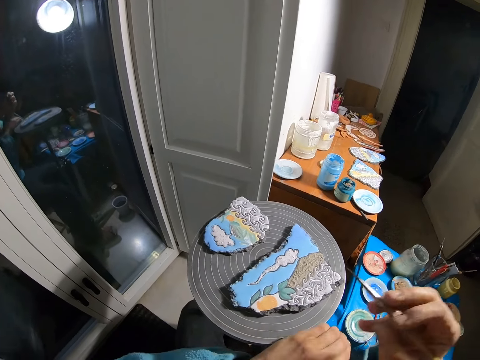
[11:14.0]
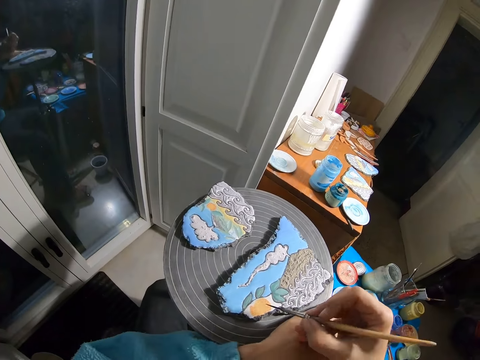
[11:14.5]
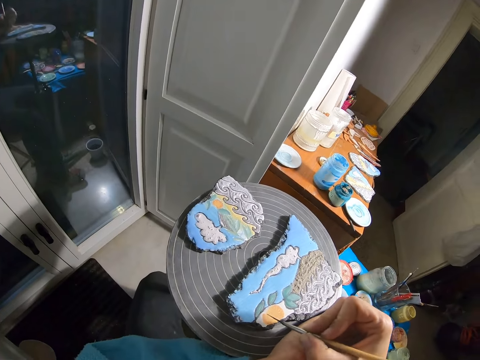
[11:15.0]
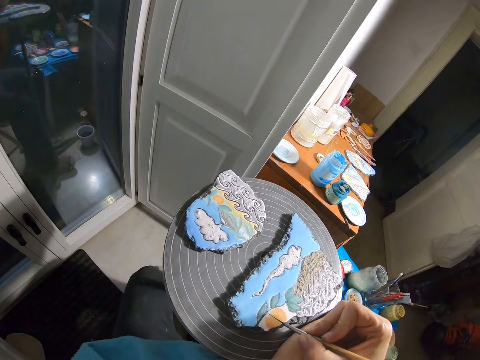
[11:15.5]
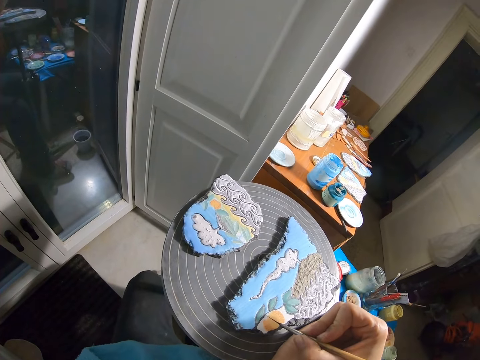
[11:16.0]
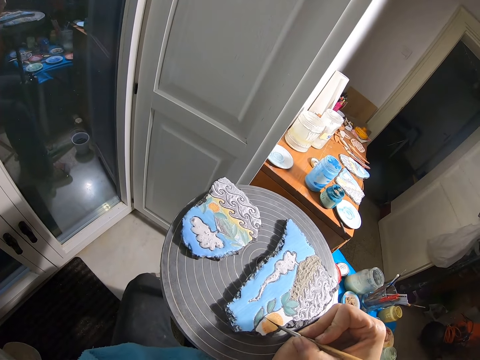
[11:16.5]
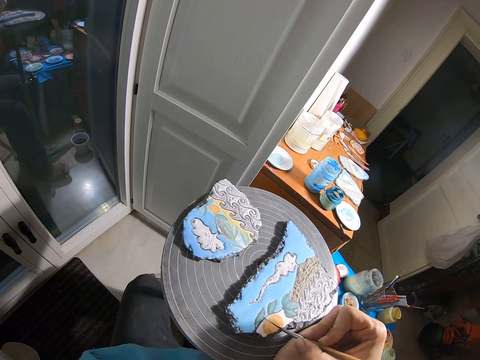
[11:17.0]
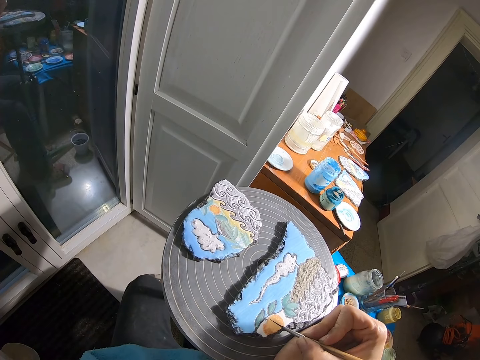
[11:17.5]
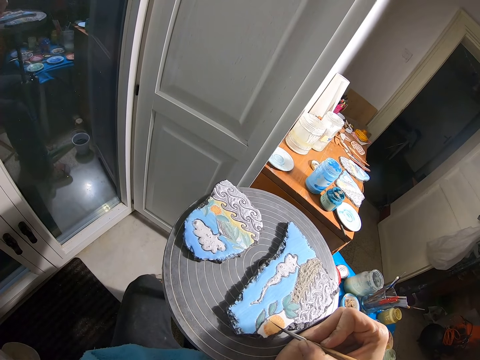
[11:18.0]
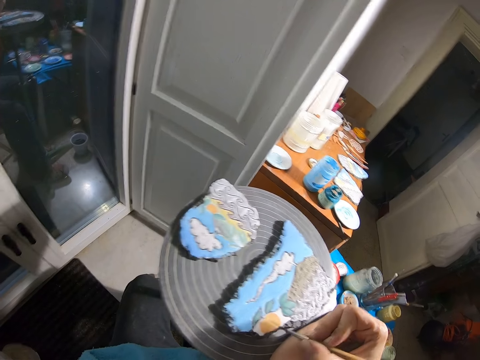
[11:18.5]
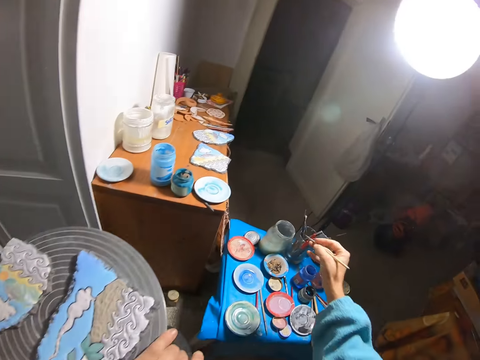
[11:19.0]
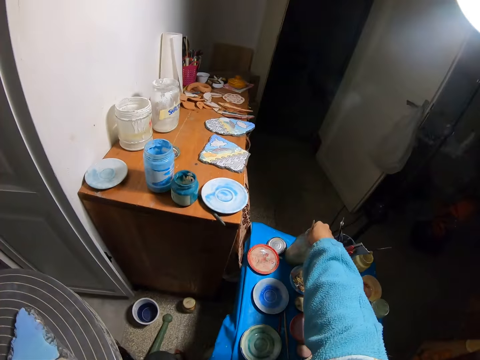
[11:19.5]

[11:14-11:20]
The camera wearer paints the stone on the chair with the paintbrush in his right hand.

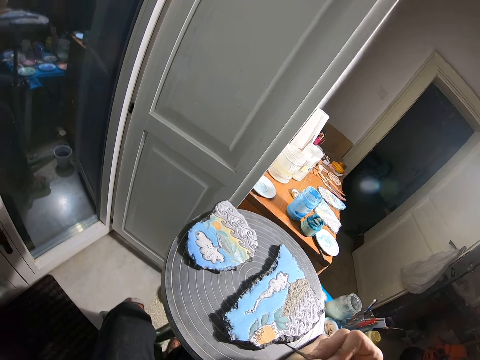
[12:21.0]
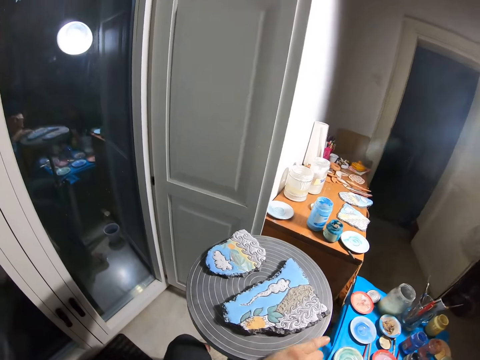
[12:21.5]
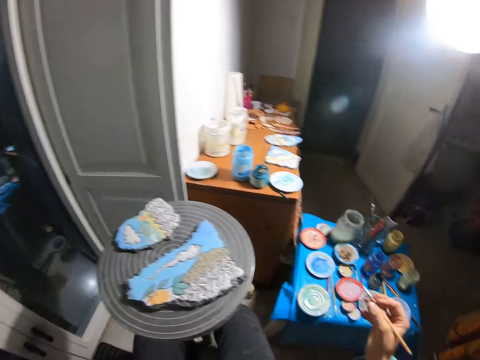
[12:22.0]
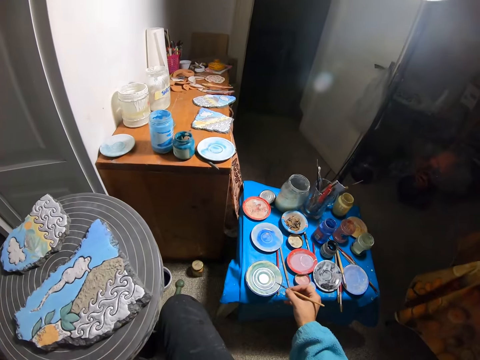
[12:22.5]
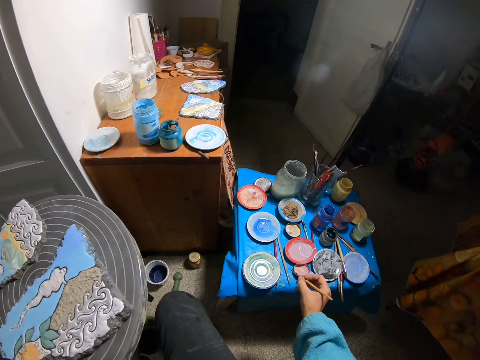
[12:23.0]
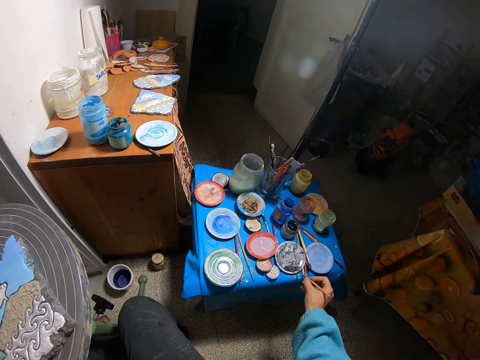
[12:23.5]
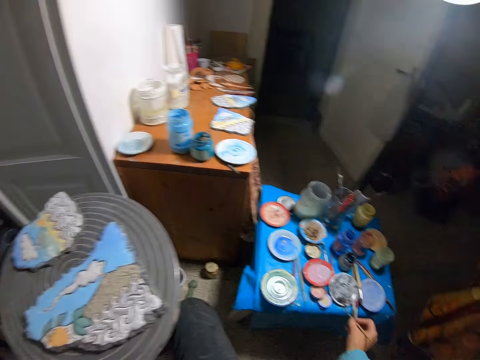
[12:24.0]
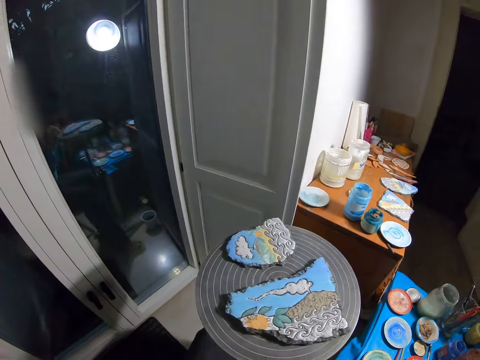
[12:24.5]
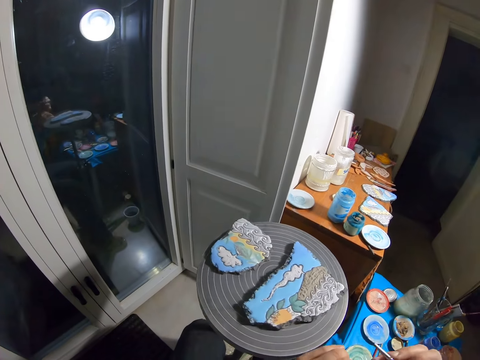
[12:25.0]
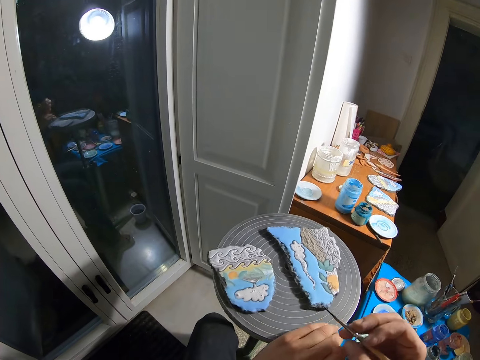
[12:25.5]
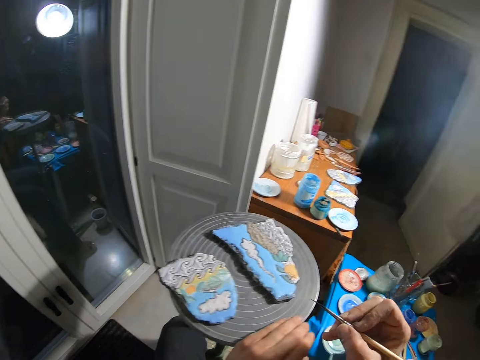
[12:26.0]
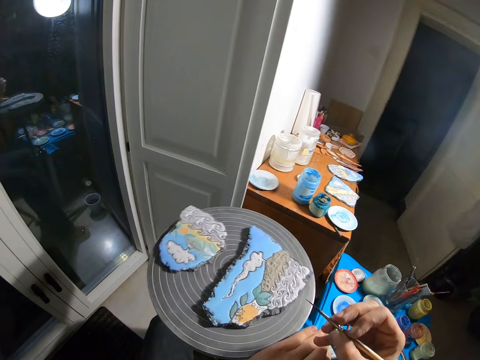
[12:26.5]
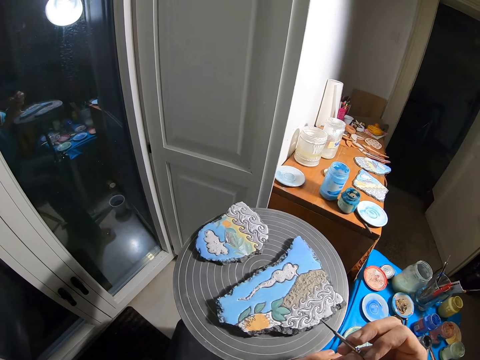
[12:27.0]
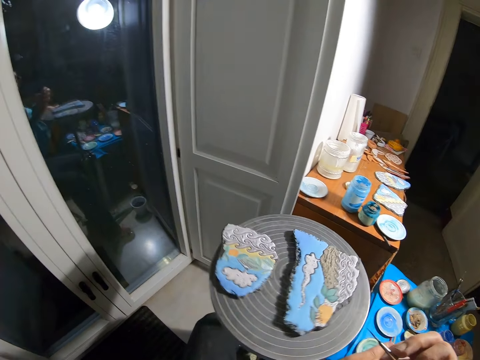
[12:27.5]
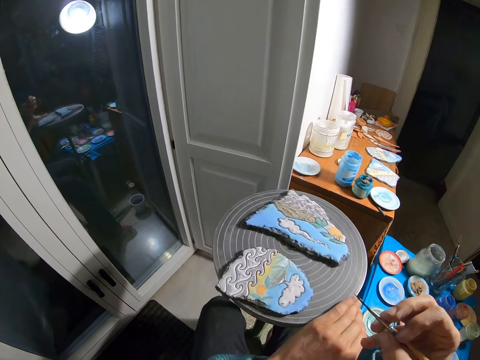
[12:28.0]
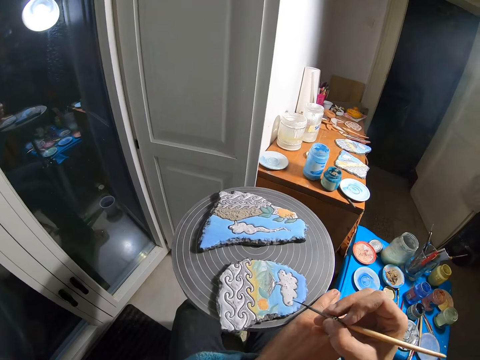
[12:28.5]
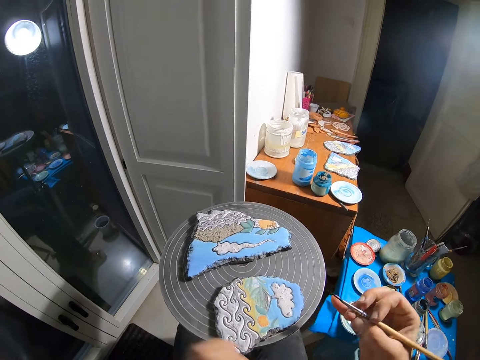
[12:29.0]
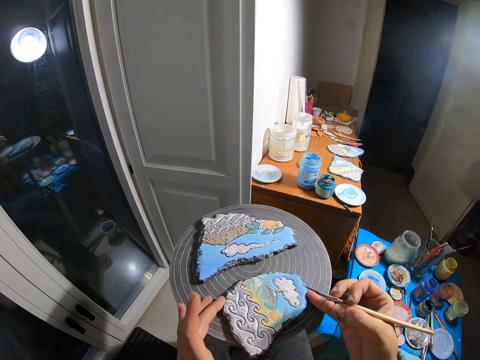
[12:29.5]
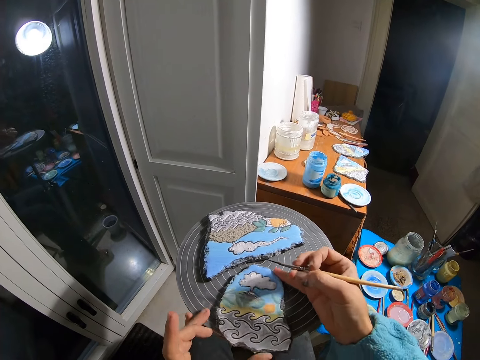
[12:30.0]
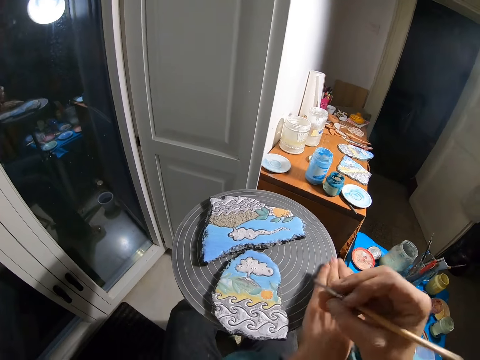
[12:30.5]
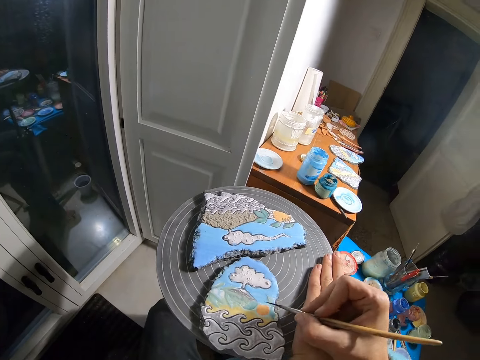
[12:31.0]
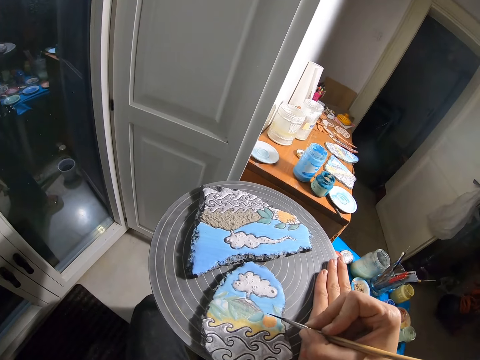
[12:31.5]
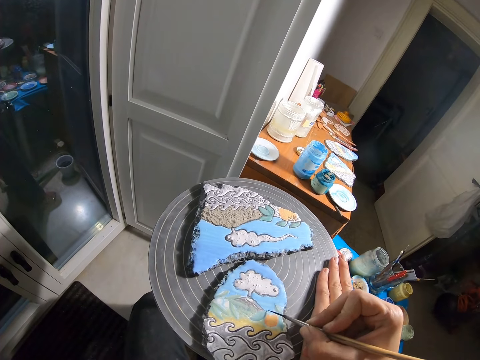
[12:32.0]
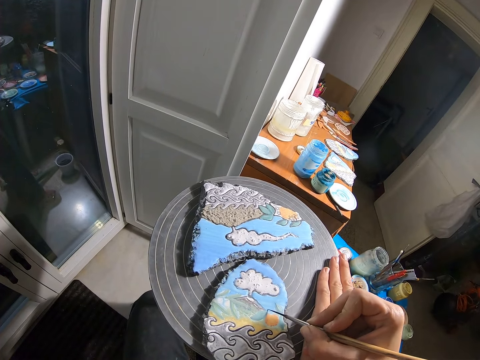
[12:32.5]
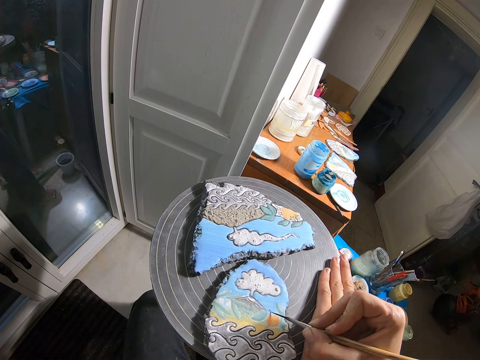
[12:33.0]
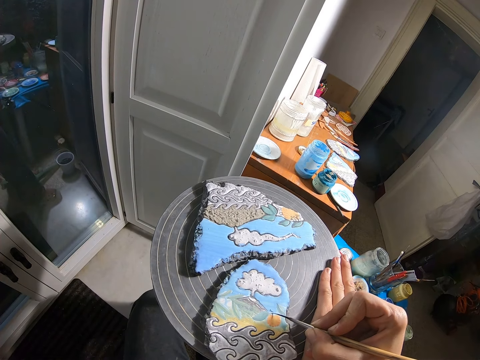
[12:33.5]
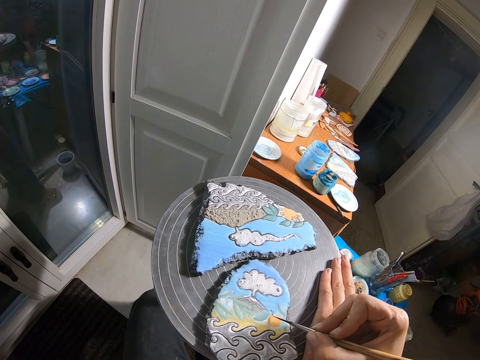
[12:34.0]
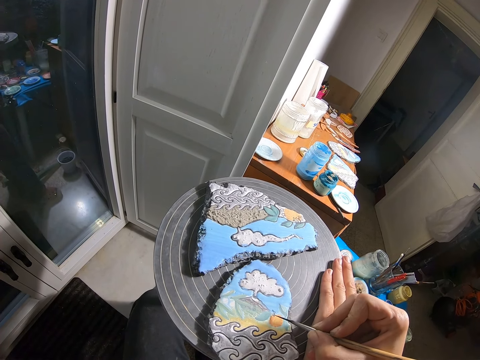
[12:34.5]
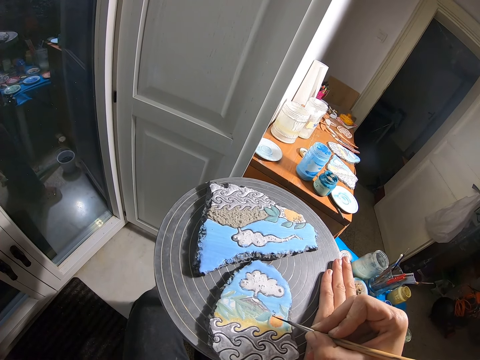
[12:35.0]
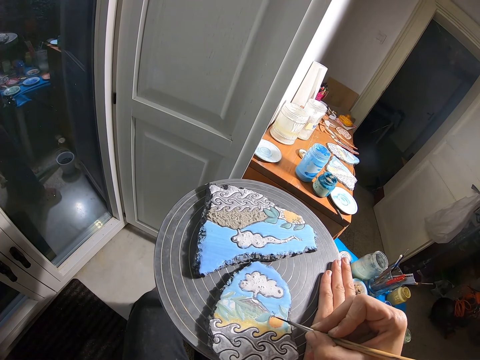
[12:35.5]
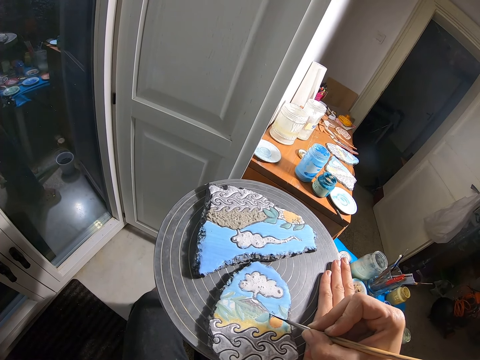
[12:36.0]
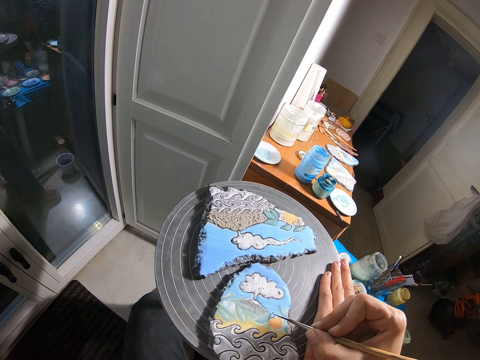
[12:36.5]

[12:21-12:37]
The camera wearer brushes the plate with the paintbrush in his right hand. He turns the chair with his left hand. He adjusts the stone on the table with both hands. He paints the stone on the chair with the paintbrush in his right hand.

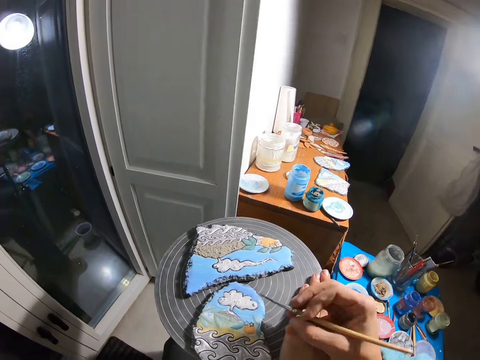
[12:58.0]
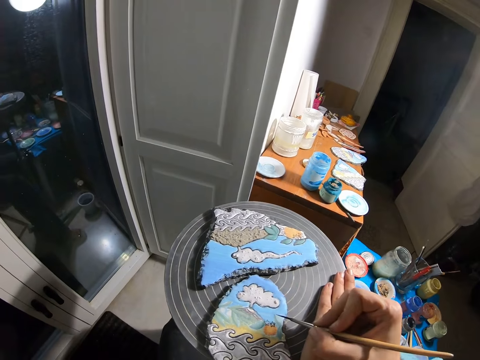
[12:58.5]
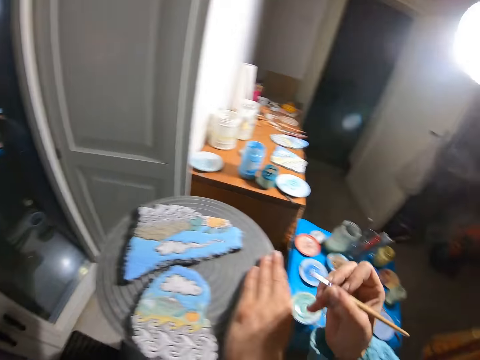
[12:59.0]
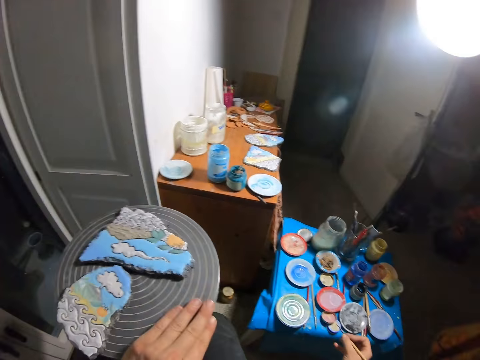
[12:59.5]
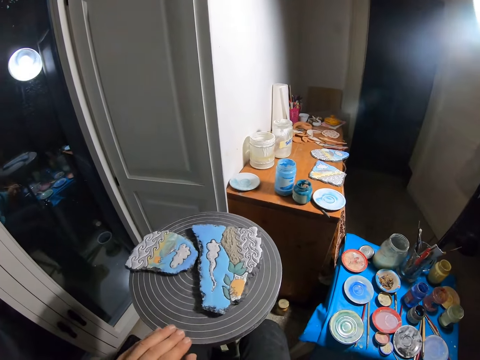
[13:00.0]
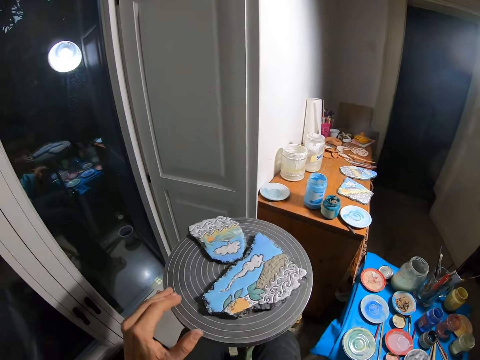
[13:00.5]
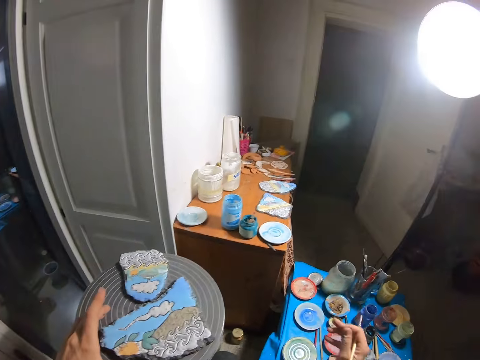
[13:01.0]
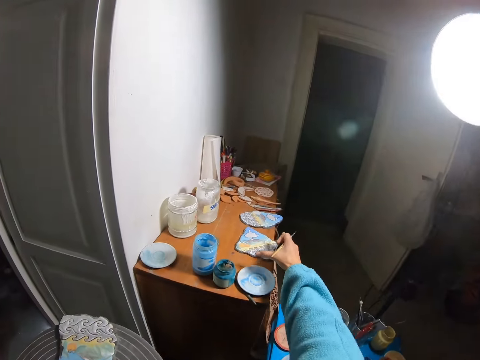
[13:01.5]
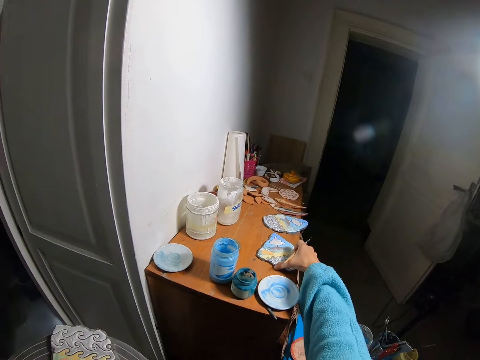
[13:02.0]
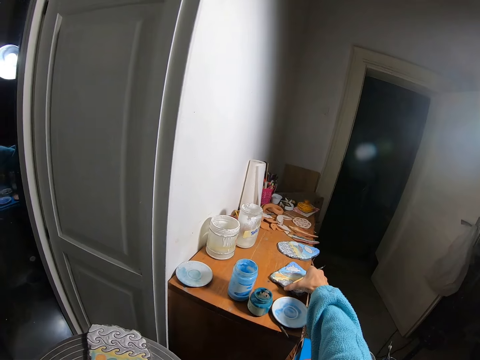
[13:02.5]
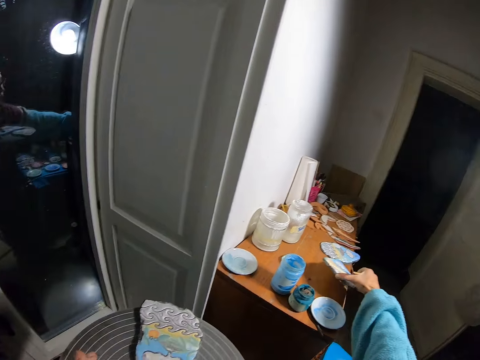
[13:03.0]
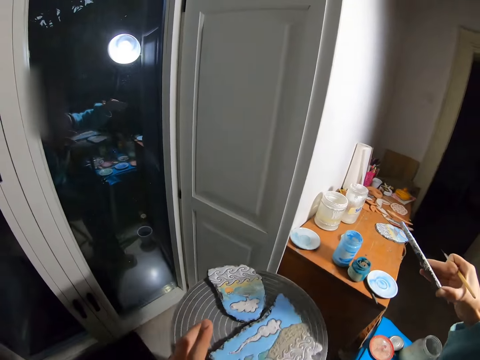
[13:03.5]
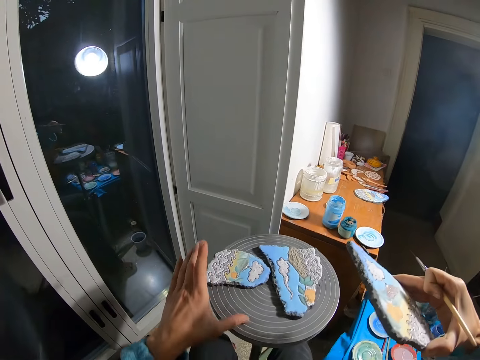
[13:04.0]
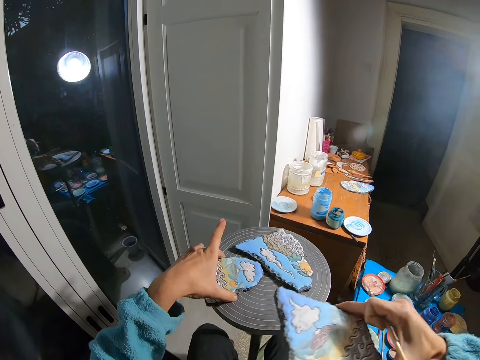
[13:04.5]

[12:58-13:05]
The camera wearer turns the chair with his left hand. He carries a stone from the table with his right hand. He carries the stone from the table with his left hand.
